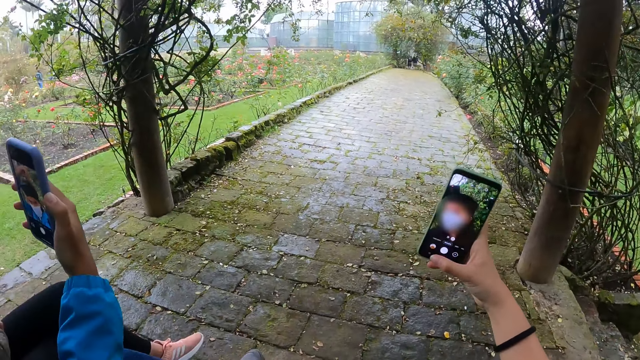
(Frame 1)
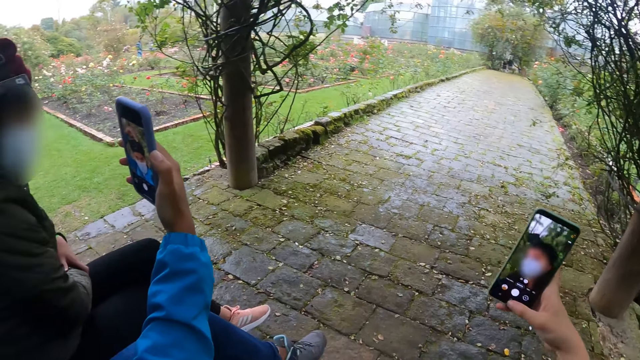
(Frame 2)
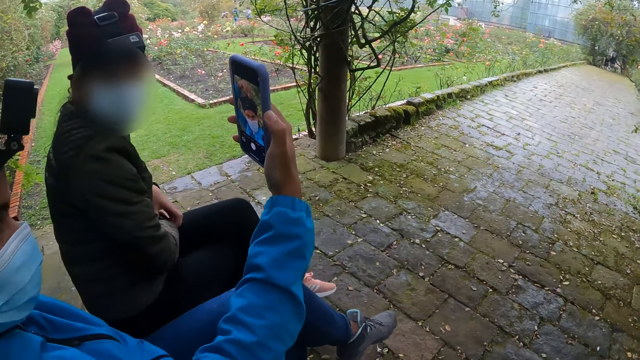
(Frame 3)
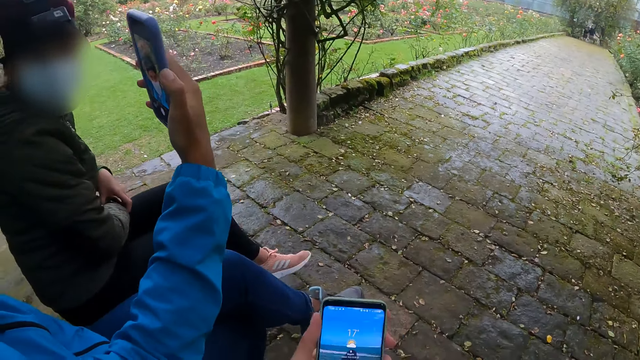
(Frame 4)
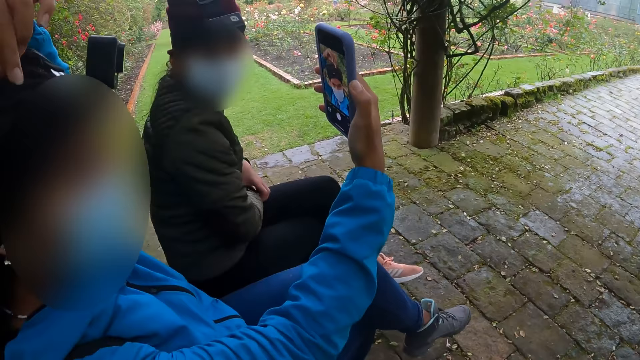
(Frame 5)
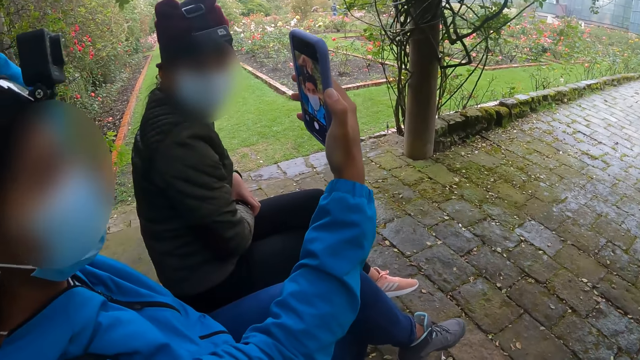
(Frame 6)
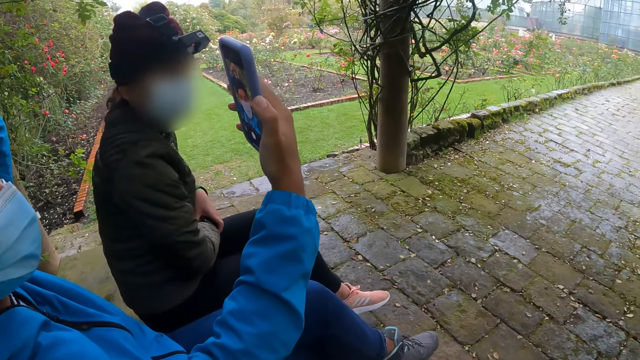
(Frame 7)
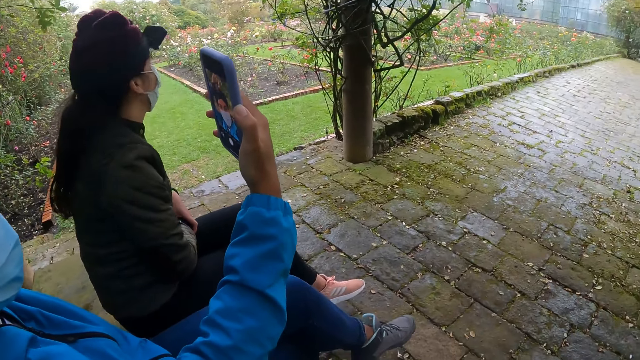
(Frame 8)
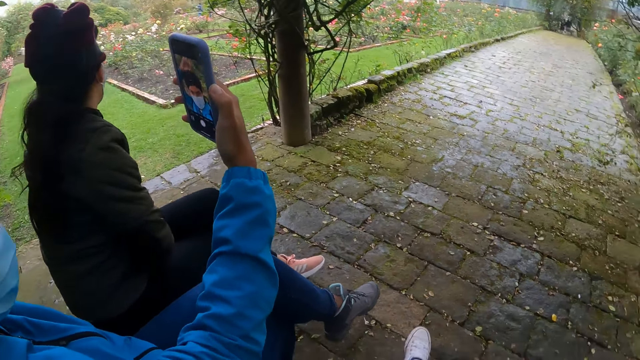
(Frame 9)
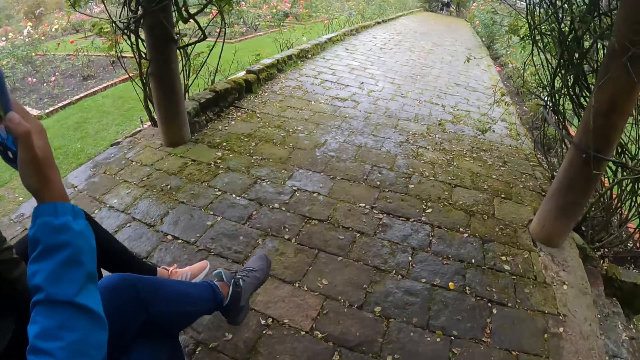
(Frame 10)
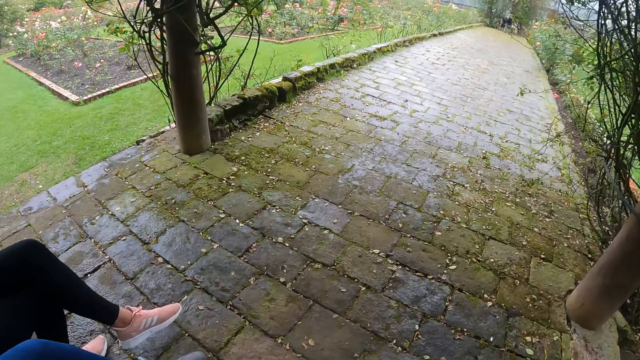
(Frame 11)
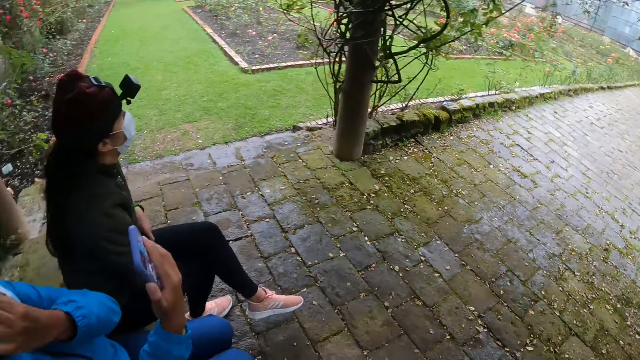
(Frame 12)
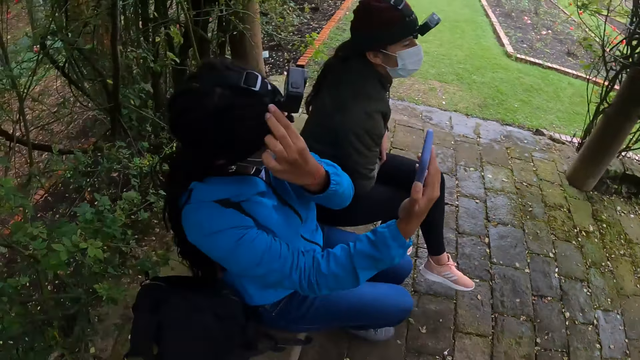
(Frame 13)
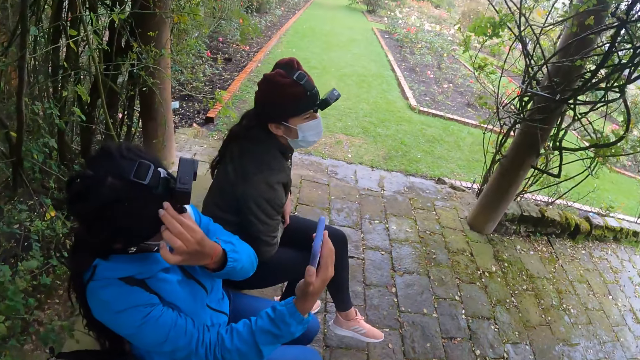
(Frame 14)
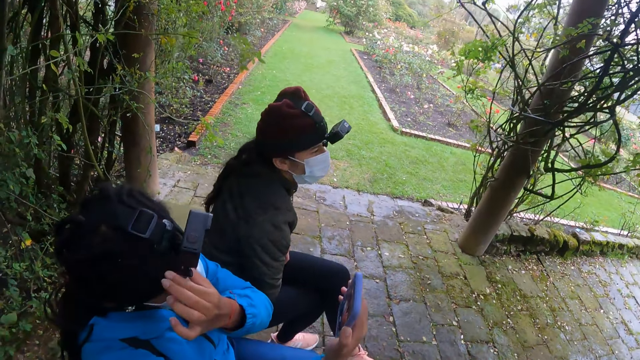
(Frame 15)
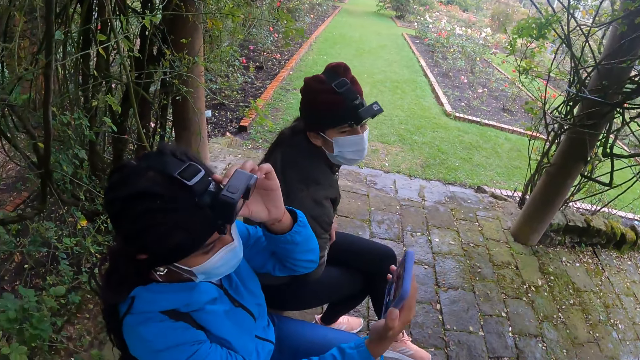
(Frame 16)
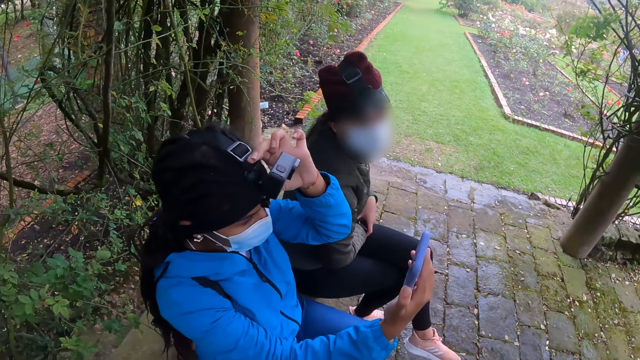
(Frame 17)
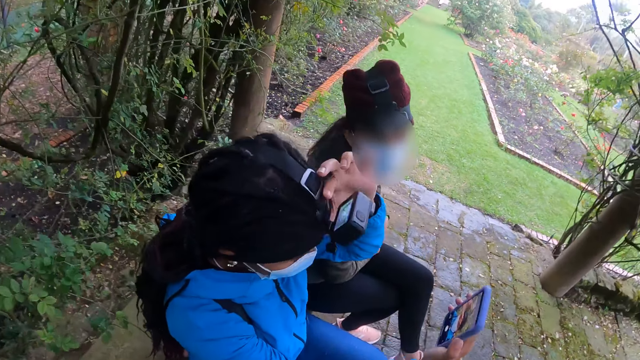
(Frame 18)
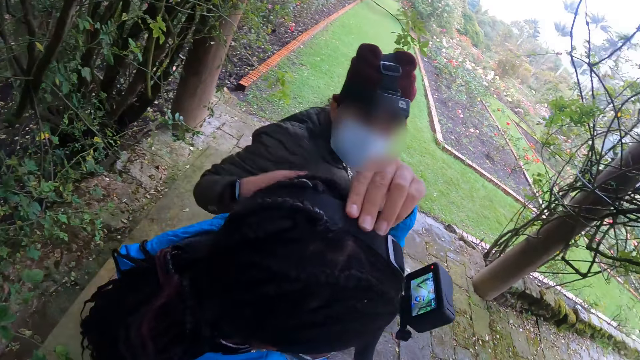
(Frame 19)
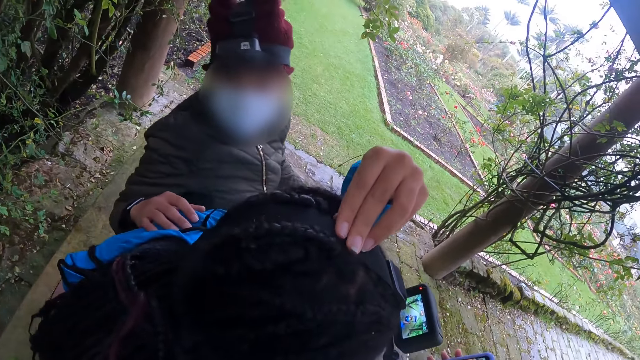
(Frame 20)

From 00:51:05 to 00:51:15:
A woman takes a selfie with the phone in her right hand. The camera wearer turns to the side. The woman touches a camera on her head with her left hand. The camera wearer turns around.

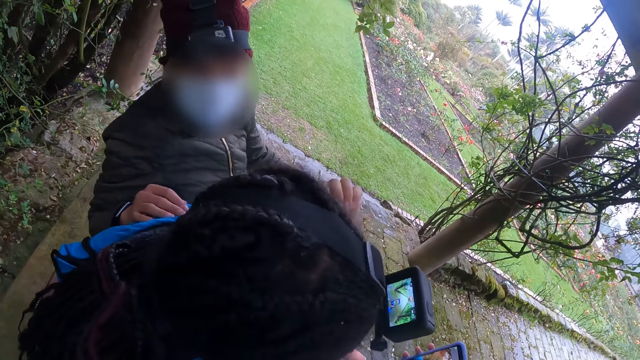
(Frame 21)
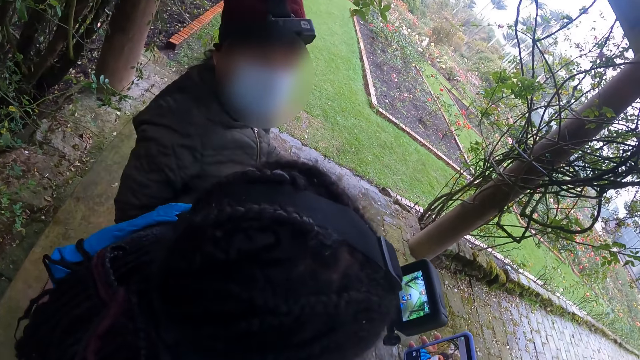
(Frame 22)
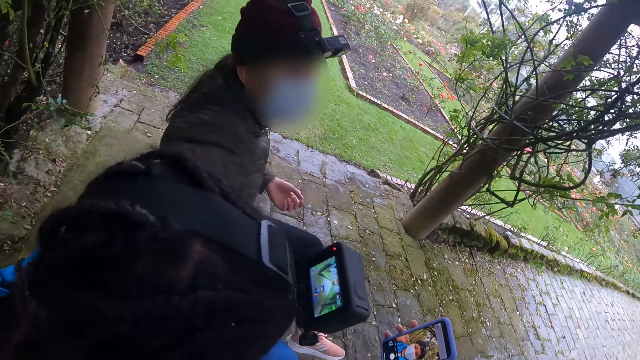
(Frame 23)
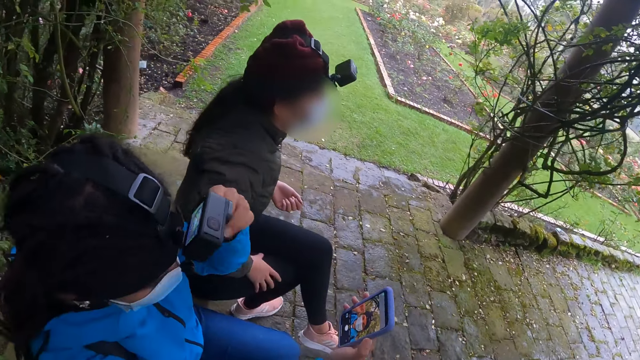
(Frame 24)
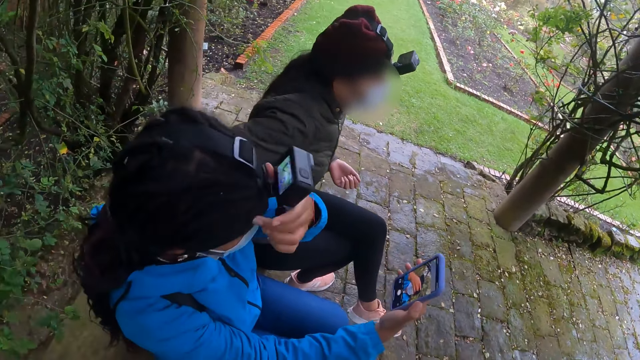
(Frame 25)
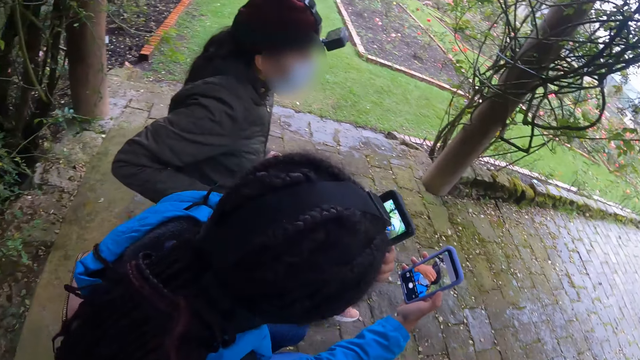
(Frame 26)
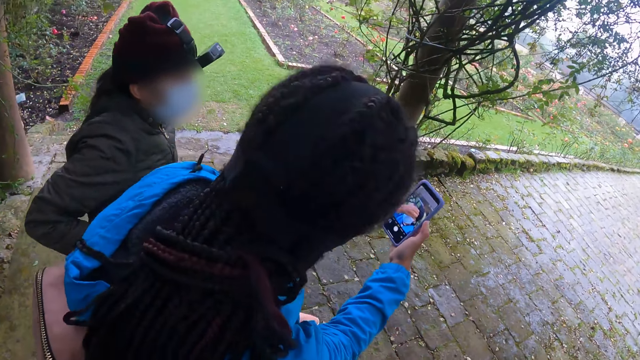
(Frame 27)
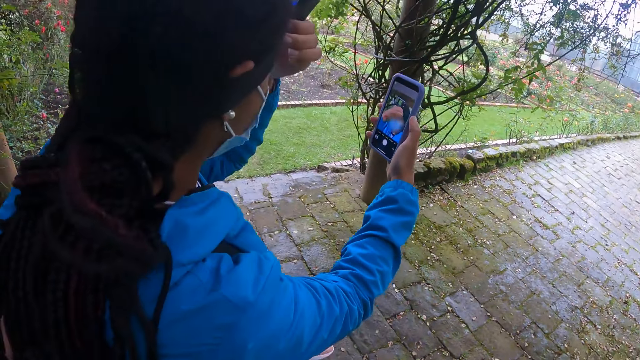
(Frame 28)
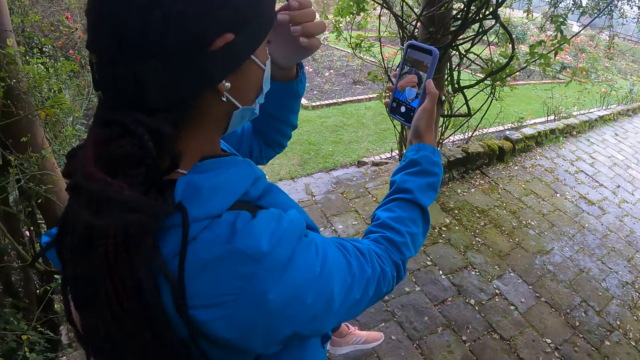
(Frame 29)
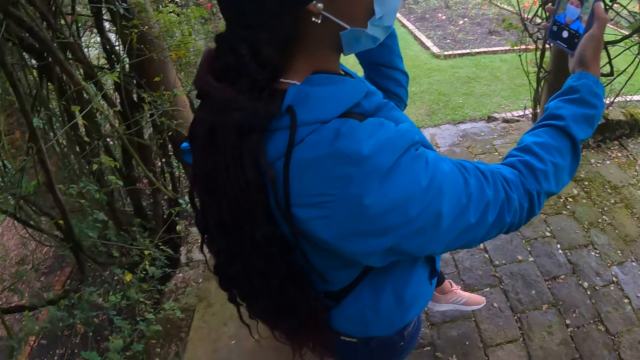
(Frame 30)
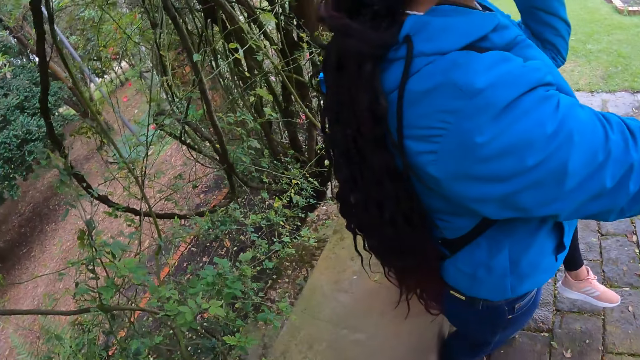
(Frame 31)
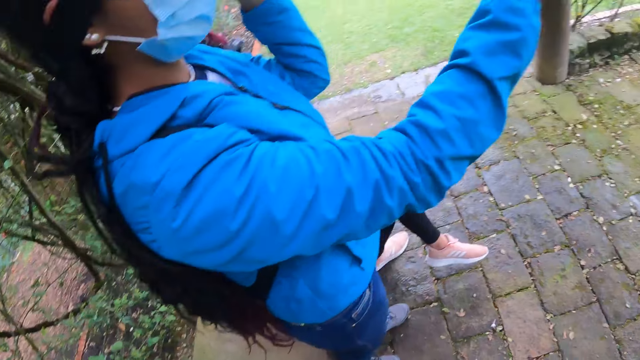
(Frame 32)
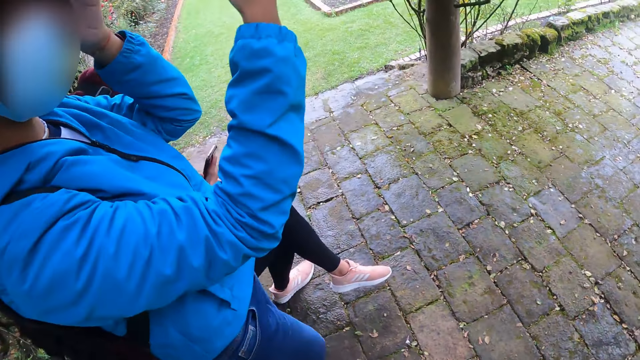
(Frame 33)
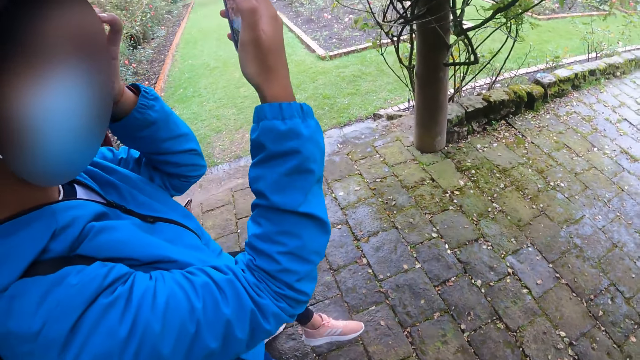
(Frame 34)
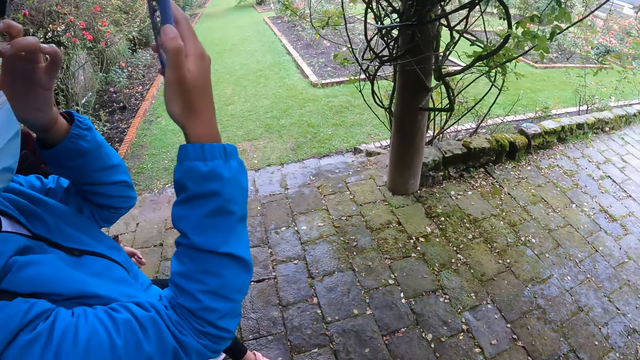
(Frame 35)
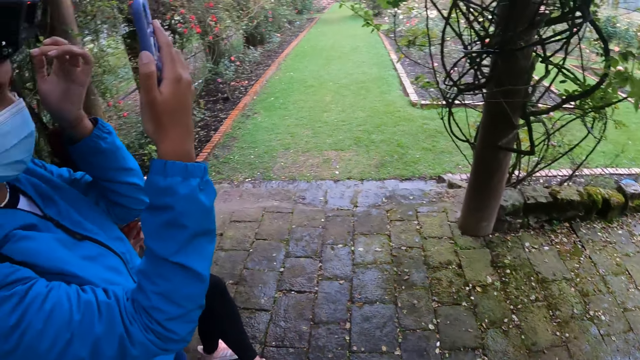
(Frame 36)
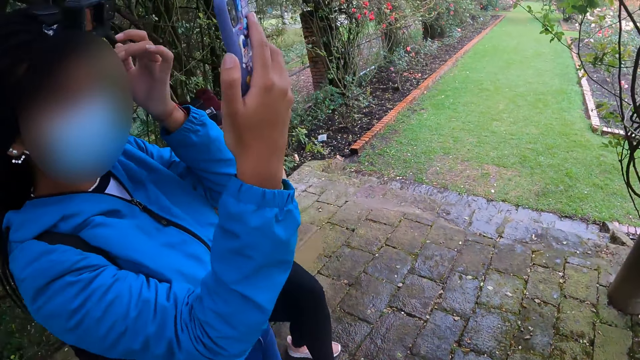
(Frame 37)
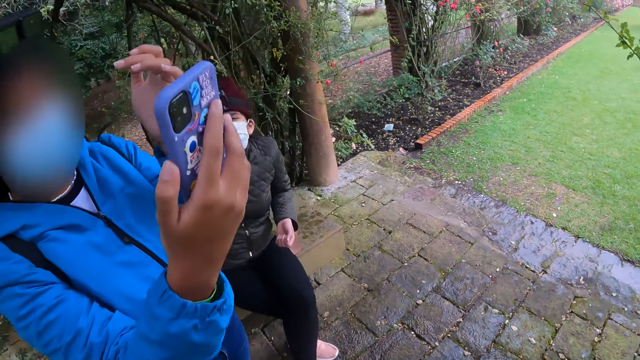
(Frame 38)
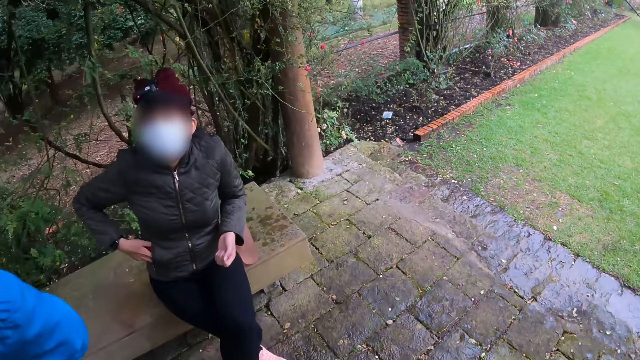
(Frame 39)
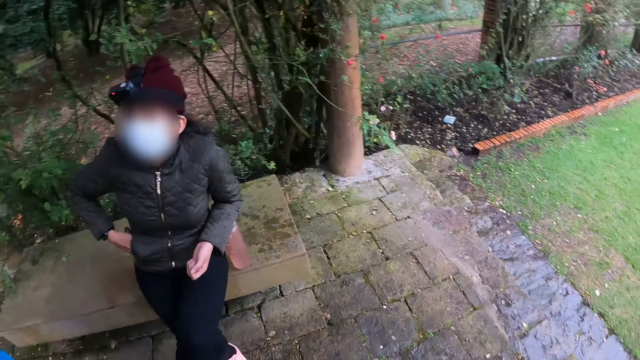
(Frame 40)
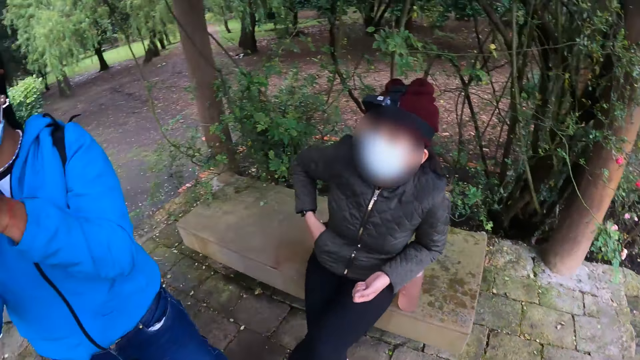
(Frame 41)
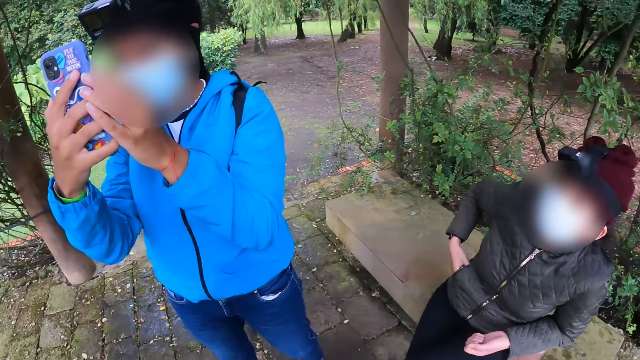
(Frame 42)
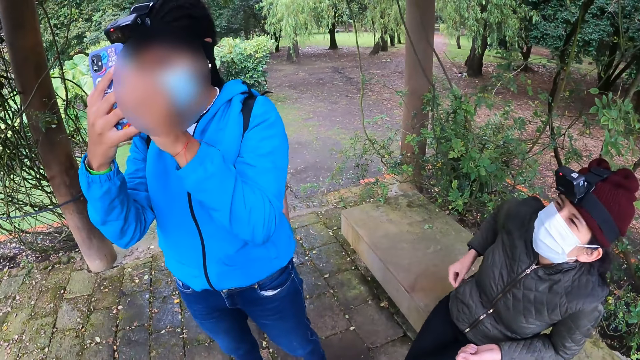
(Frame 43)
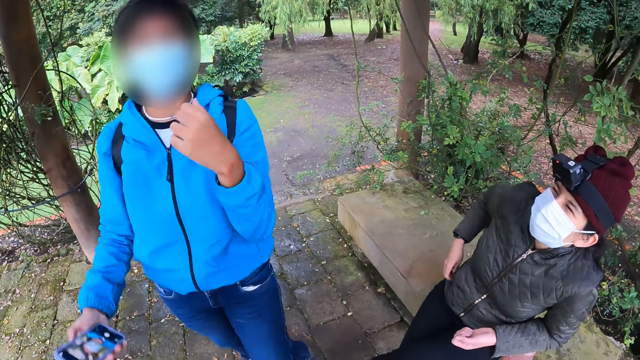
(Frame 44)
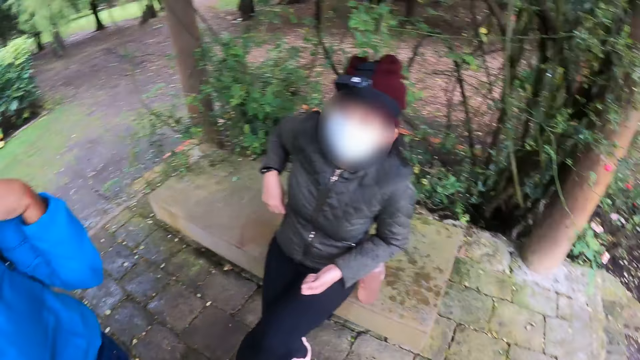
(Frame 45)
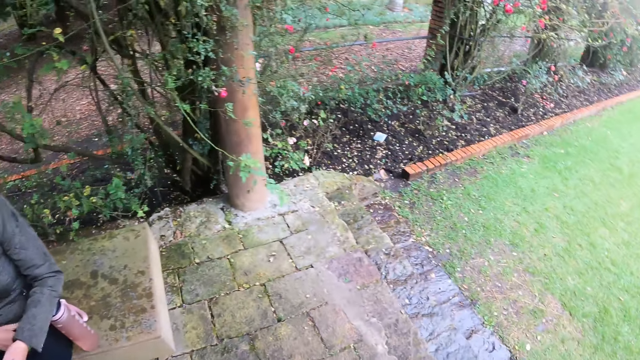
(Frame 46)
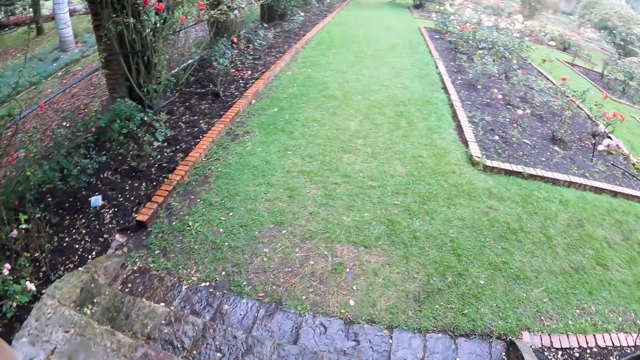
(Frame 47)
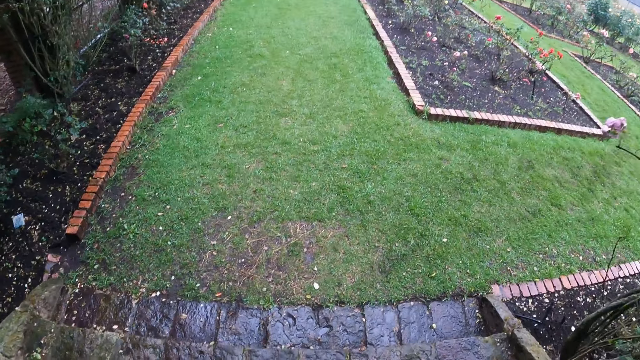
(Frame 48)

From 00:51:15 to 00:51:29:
A woman stands up from a bench and takes a selfie with a phone. The camera wearer turns around. They walk around. The woman takes a selfie with the phone. The camera wearer turns around.
